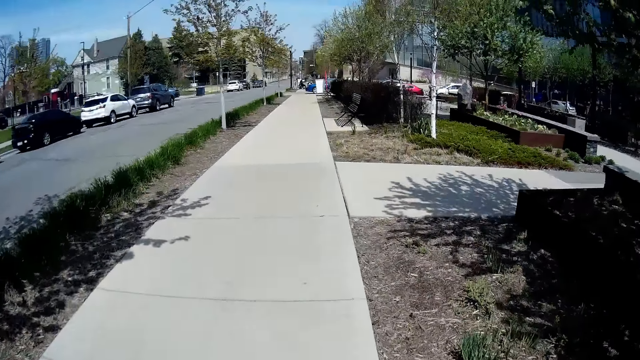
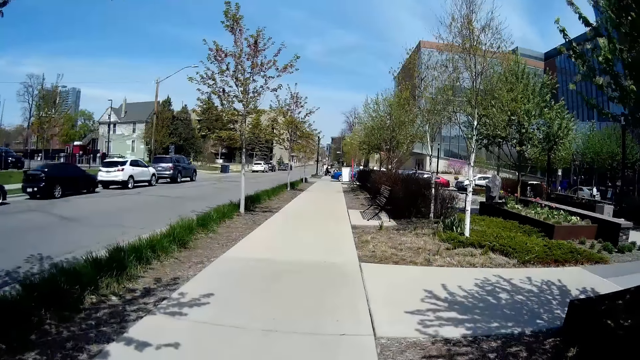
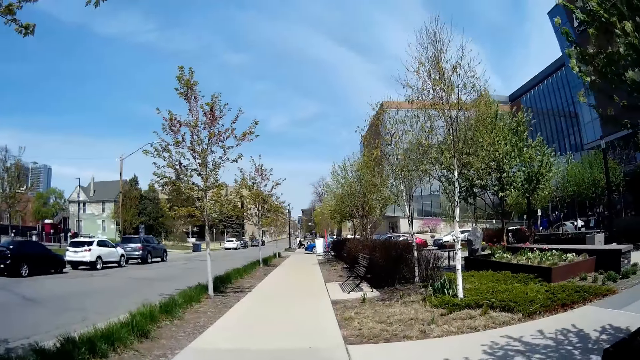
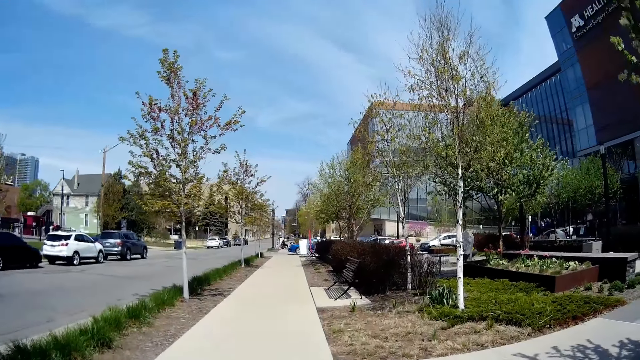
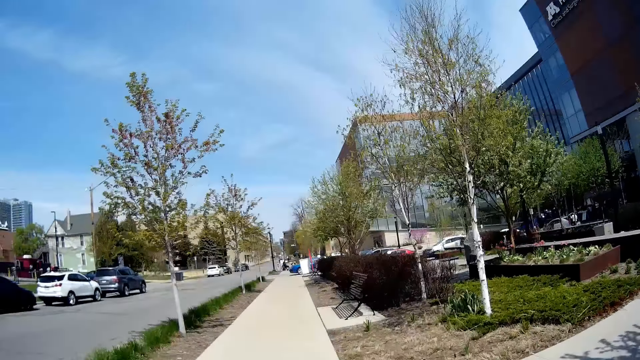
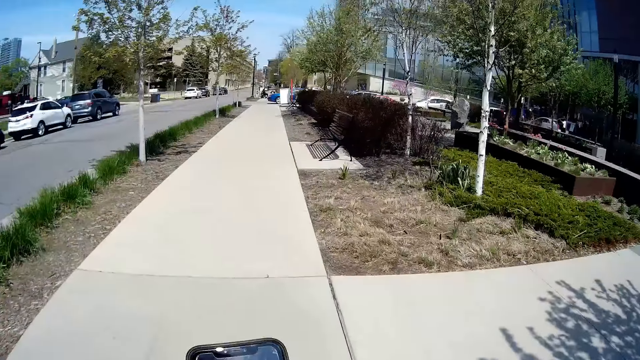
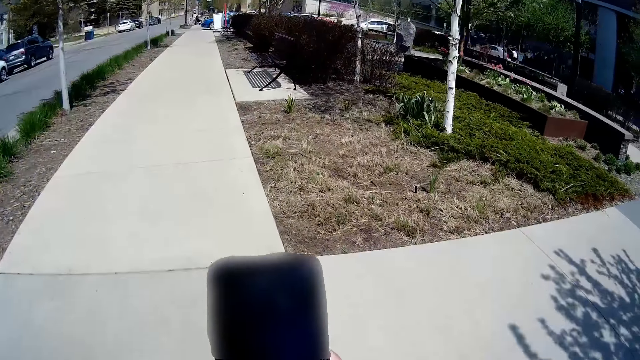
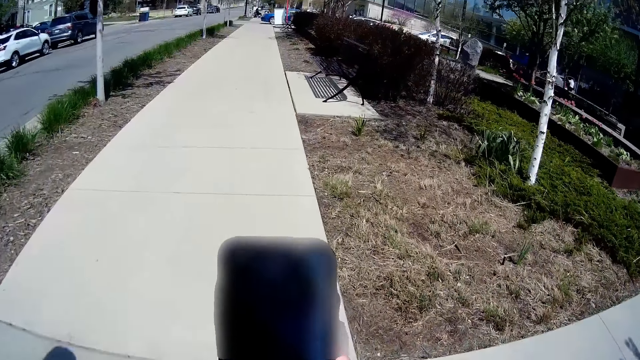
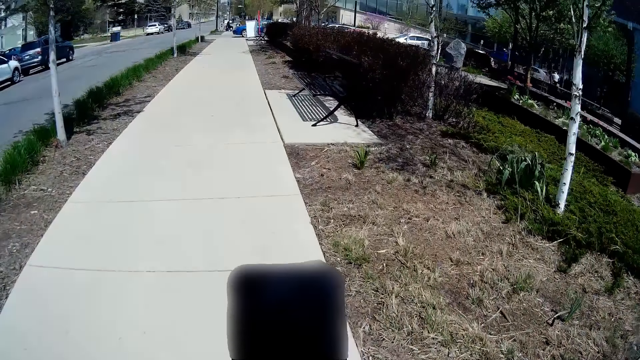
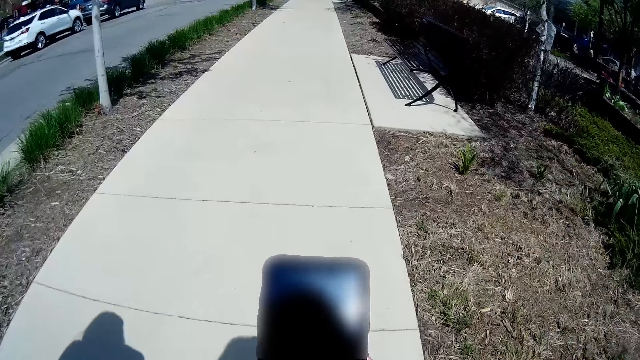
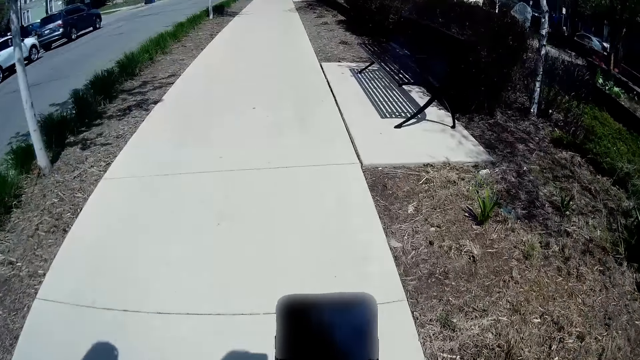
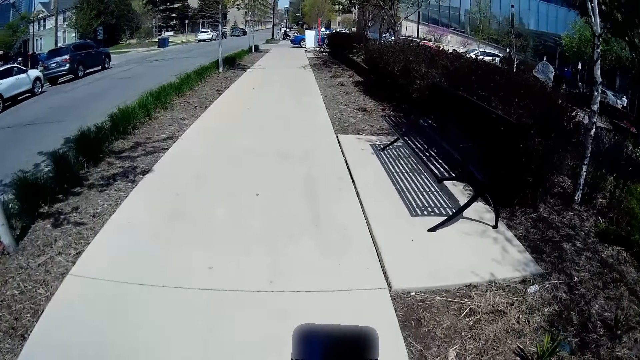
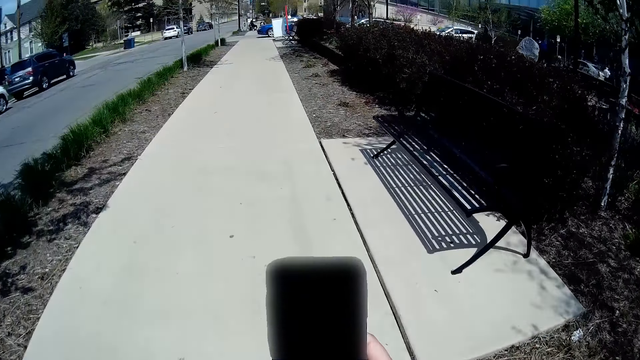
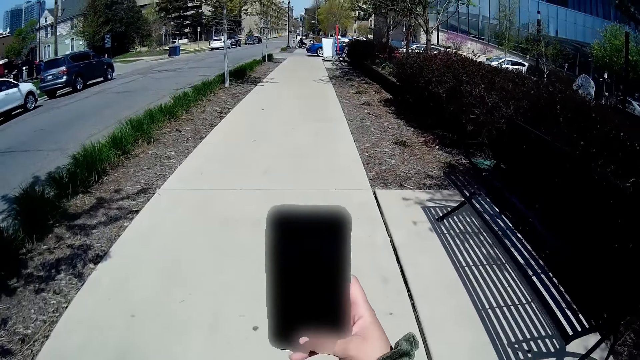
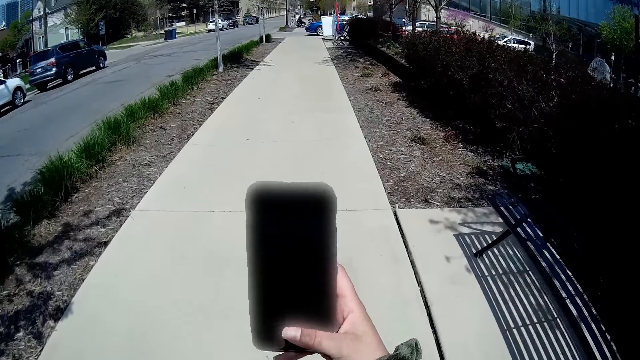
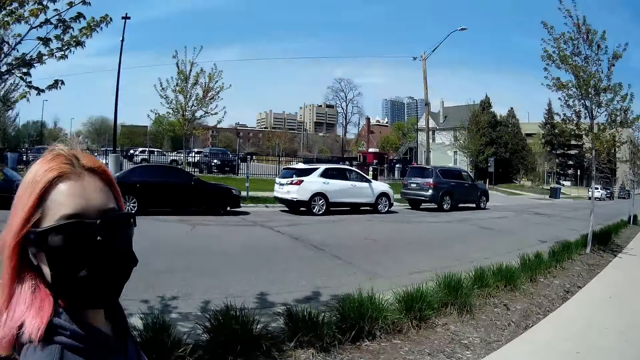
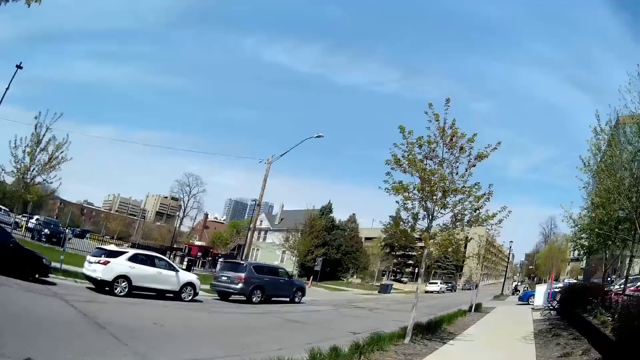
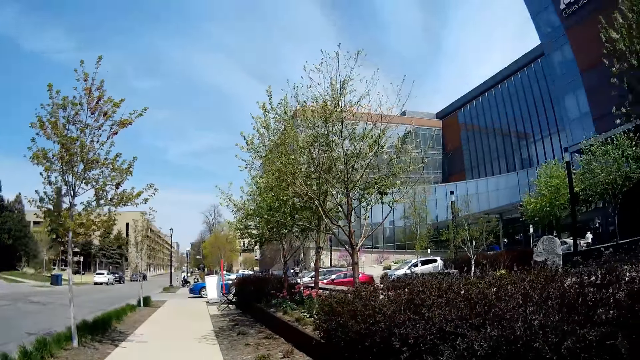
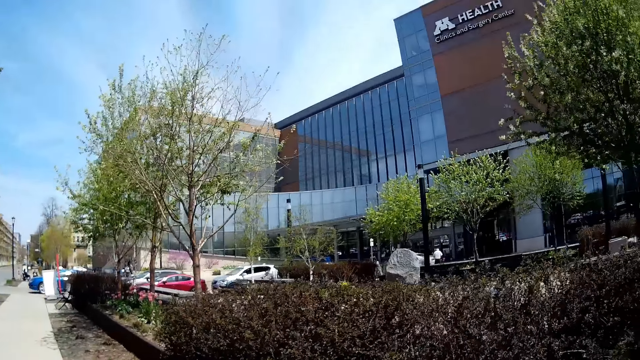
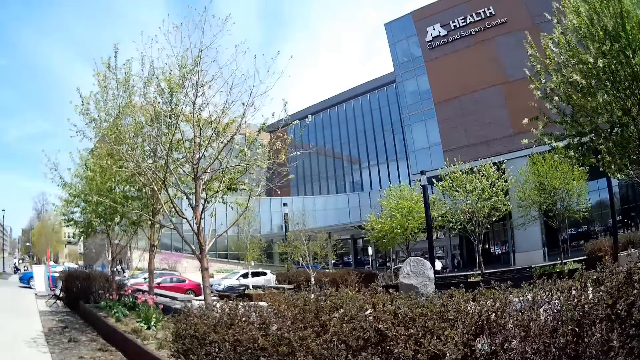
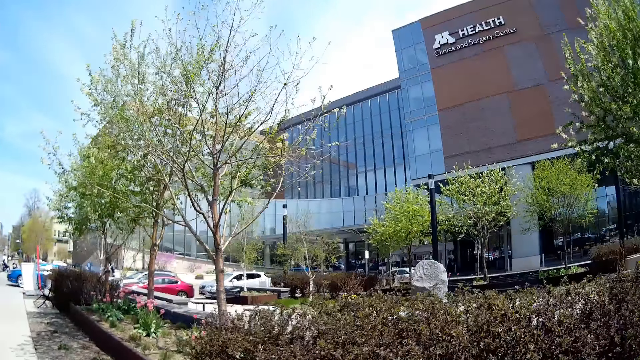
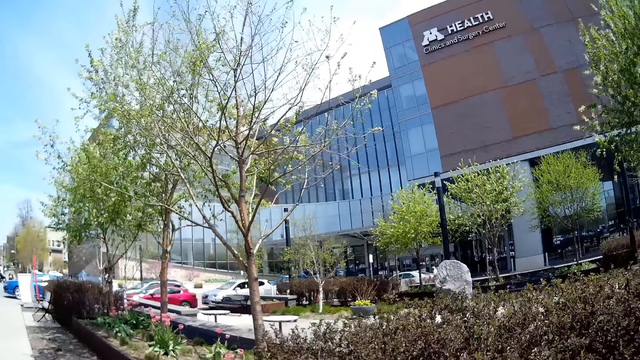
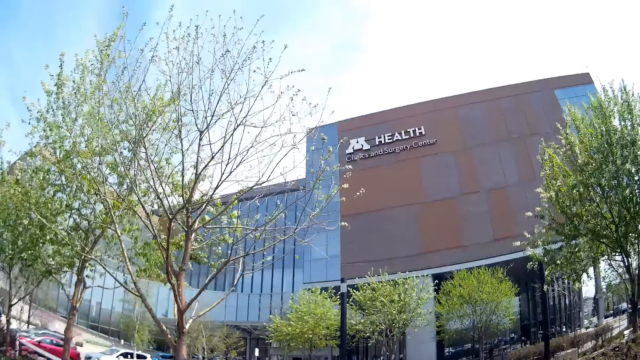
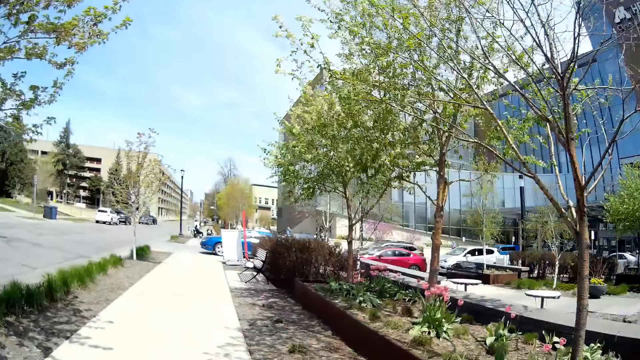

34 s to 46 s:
The camera wearer operates a phone with her right hand.

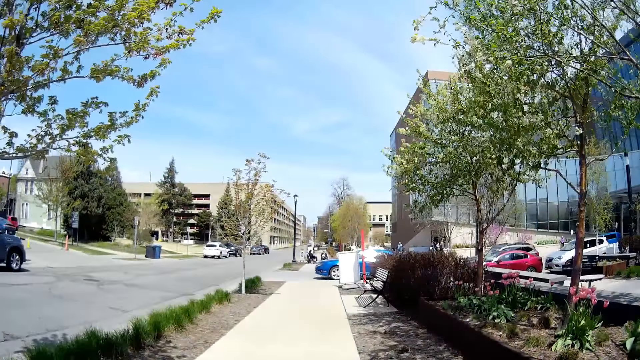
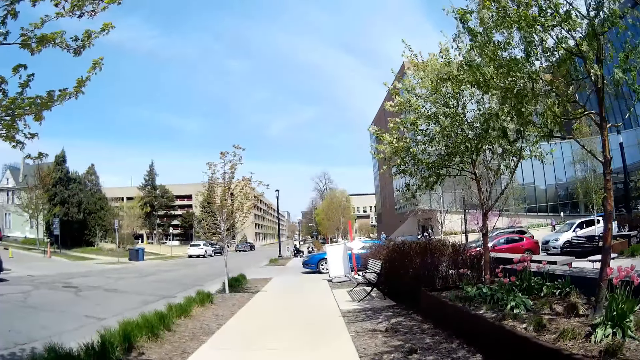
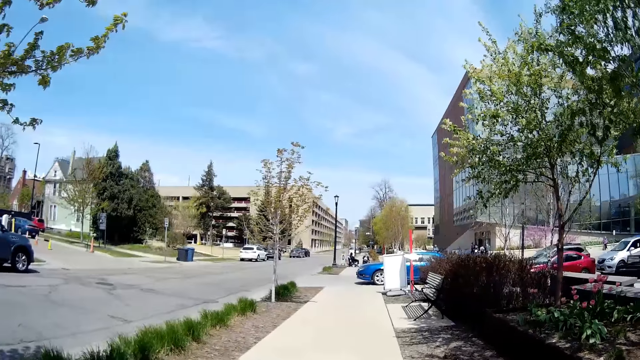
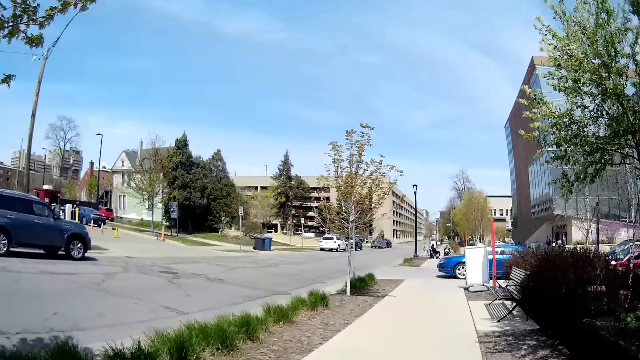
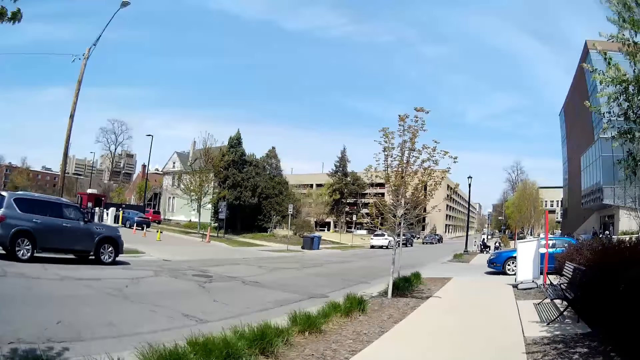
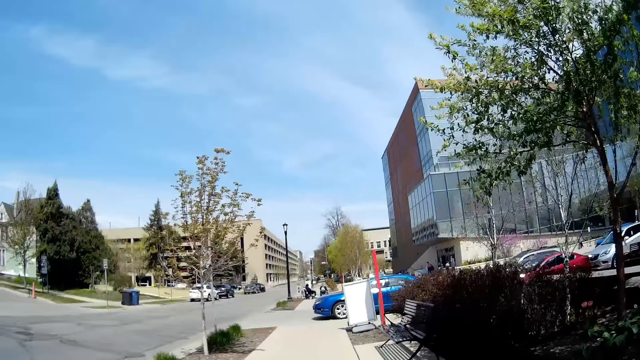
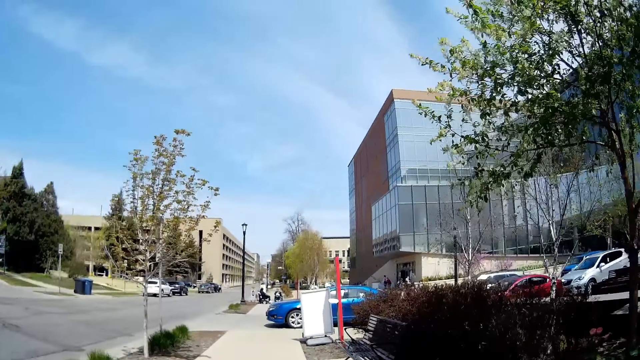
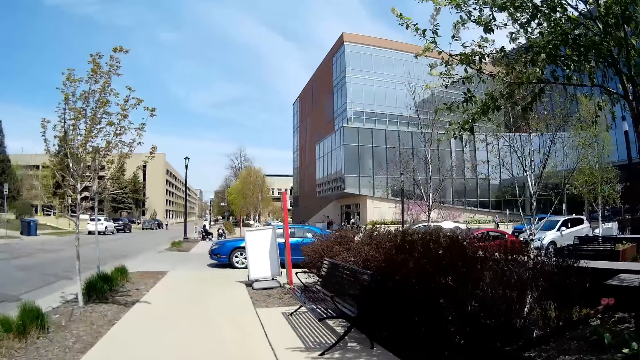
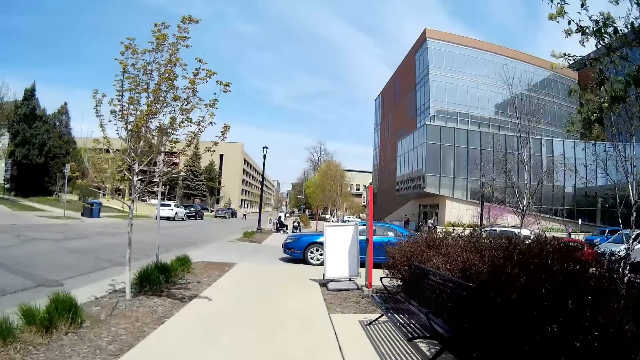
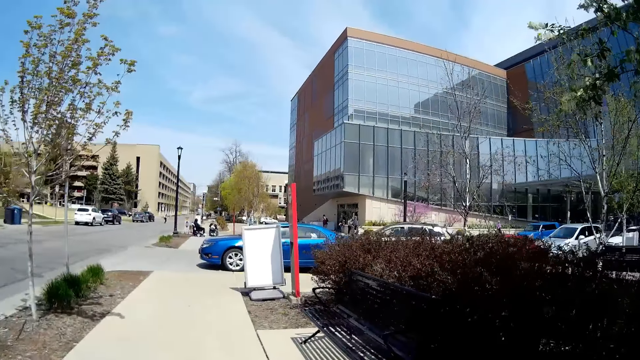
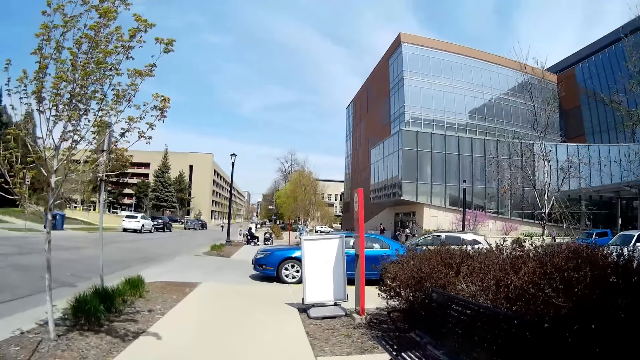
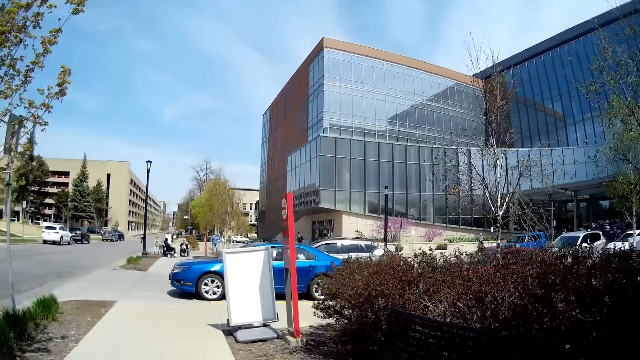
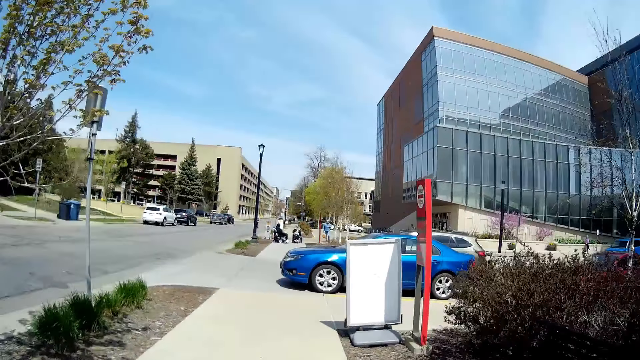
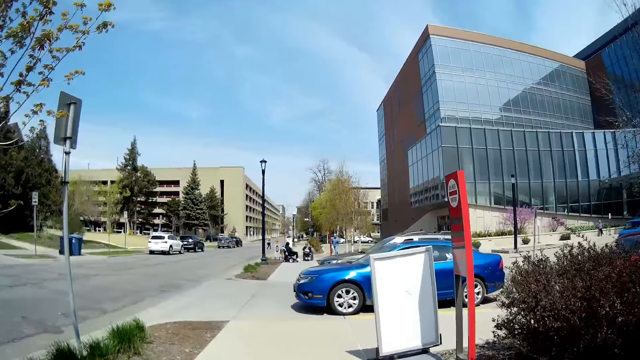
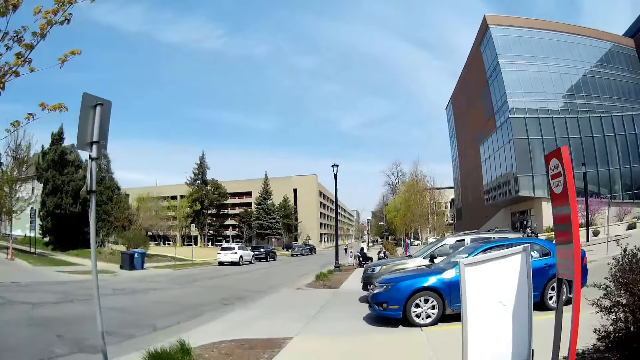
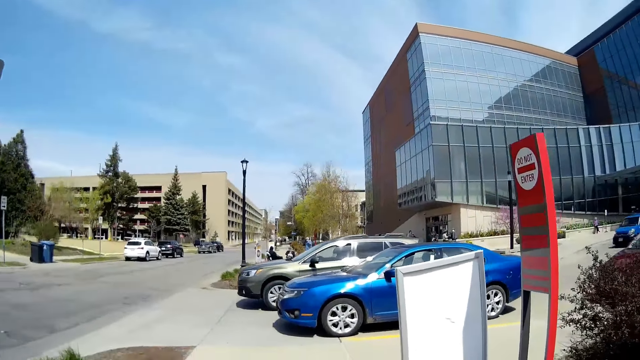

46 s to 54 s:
A silver car drives past the camera wearer.
